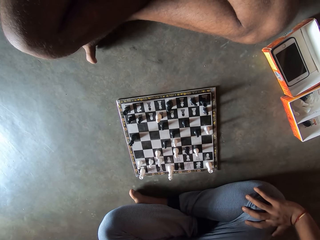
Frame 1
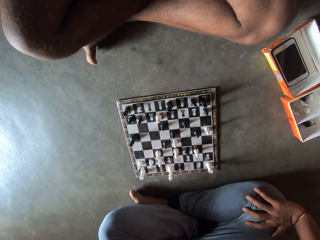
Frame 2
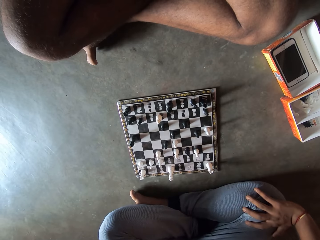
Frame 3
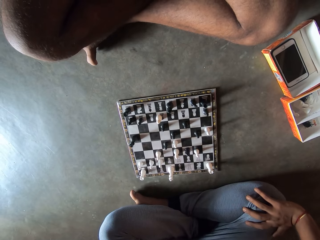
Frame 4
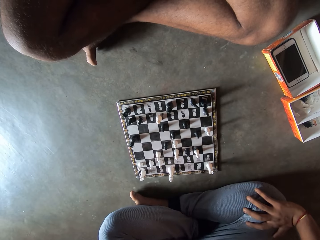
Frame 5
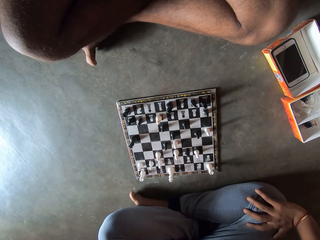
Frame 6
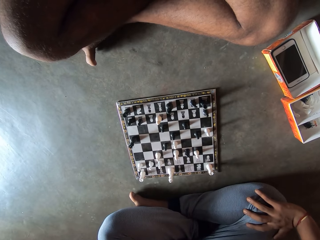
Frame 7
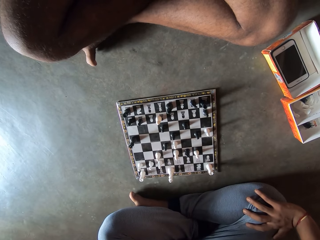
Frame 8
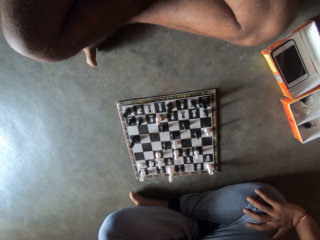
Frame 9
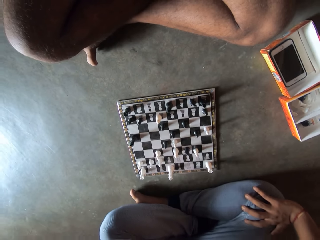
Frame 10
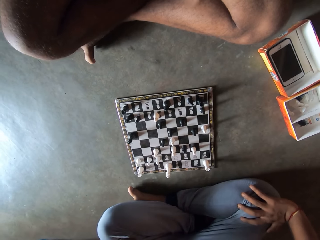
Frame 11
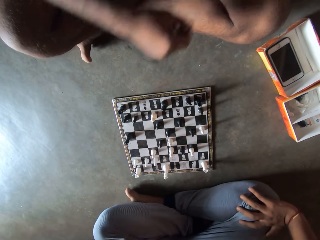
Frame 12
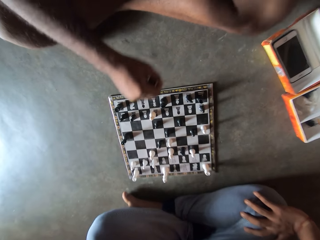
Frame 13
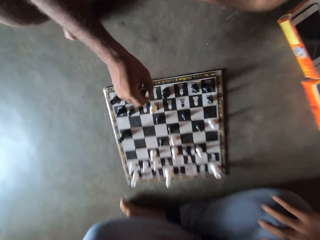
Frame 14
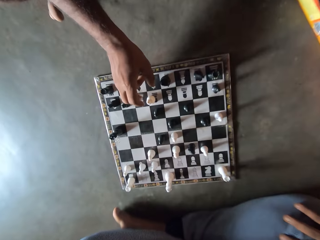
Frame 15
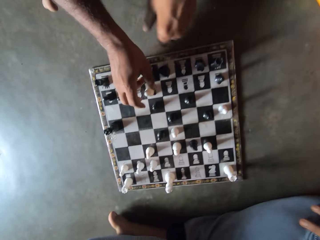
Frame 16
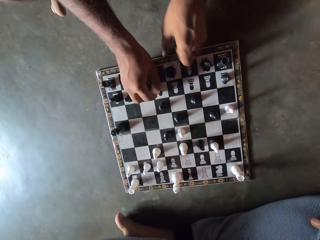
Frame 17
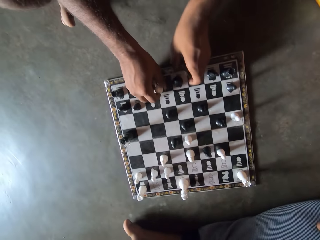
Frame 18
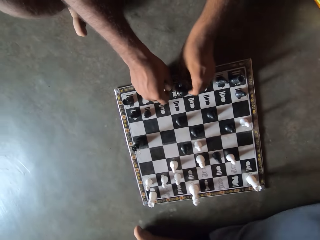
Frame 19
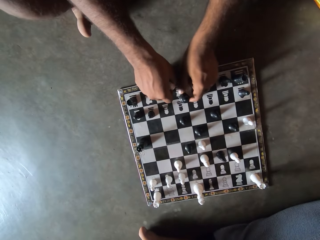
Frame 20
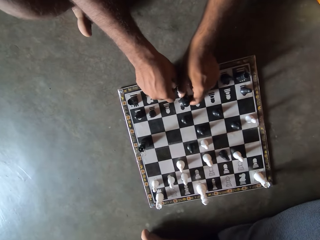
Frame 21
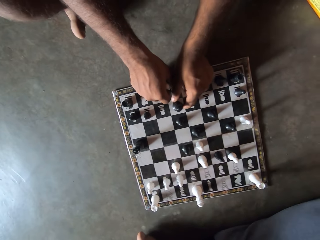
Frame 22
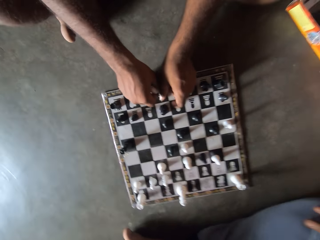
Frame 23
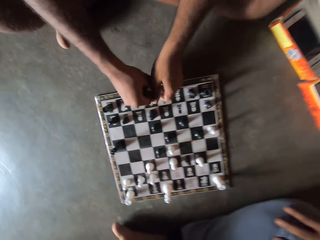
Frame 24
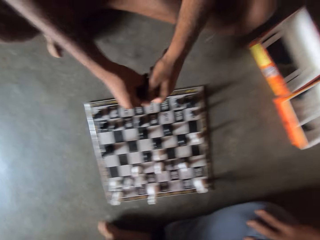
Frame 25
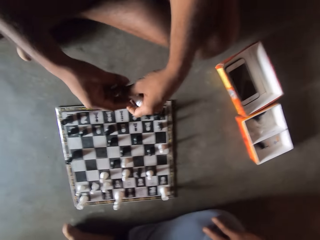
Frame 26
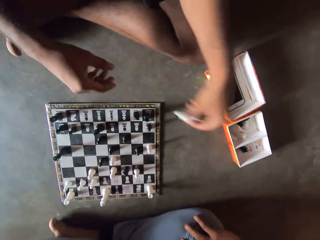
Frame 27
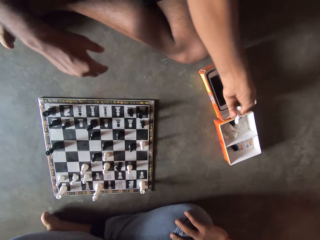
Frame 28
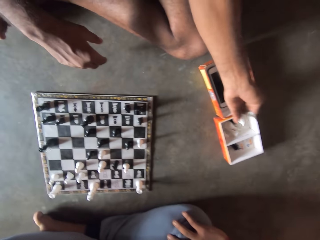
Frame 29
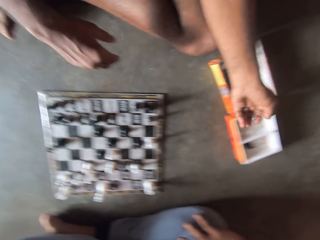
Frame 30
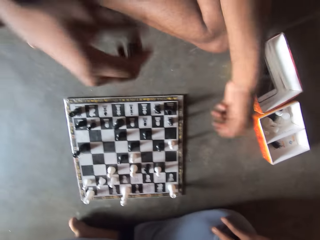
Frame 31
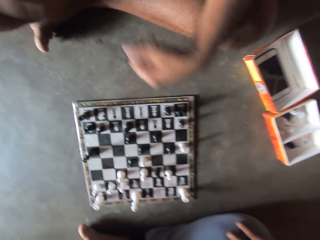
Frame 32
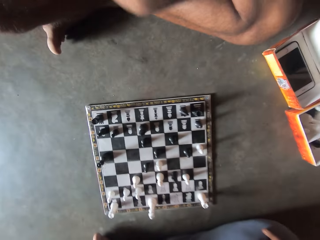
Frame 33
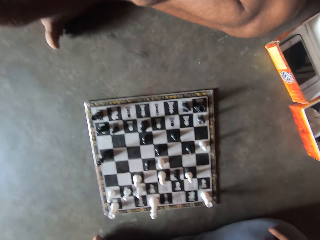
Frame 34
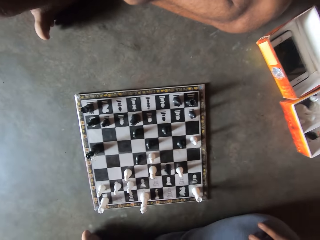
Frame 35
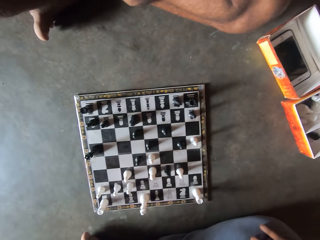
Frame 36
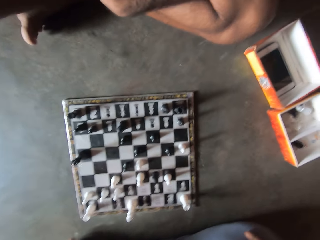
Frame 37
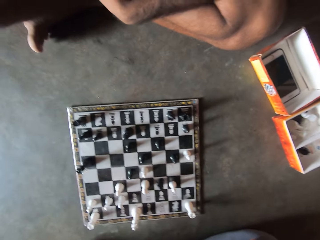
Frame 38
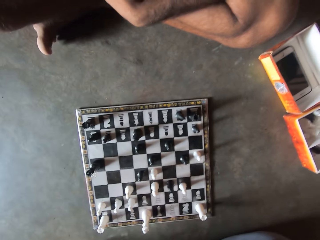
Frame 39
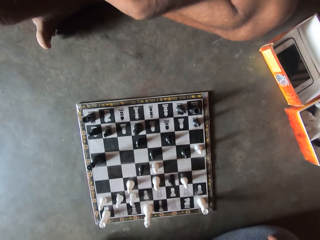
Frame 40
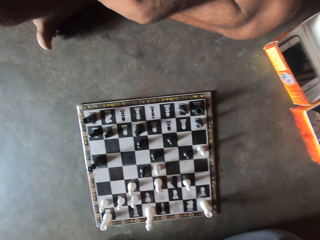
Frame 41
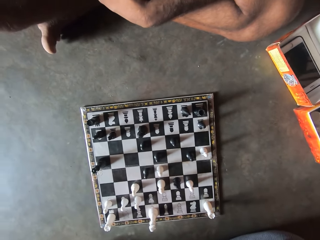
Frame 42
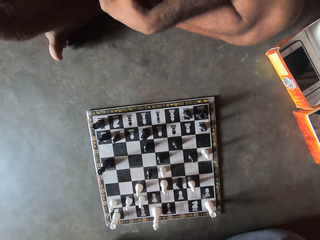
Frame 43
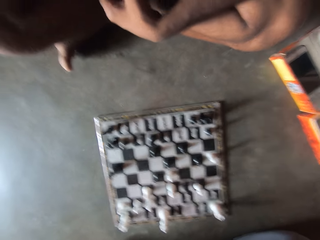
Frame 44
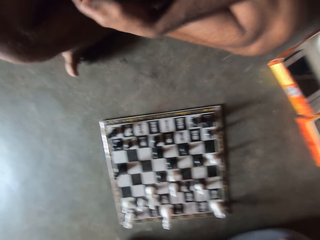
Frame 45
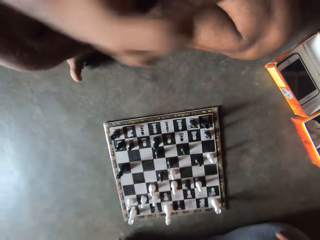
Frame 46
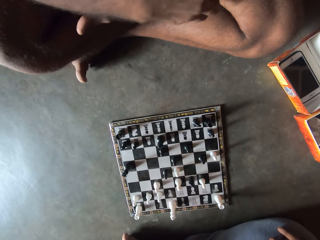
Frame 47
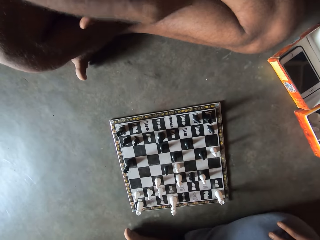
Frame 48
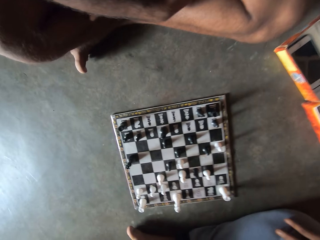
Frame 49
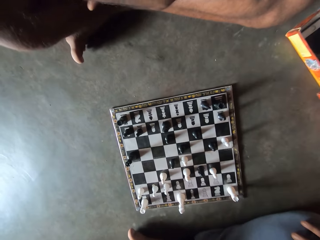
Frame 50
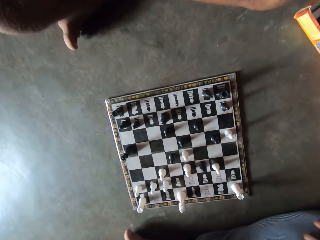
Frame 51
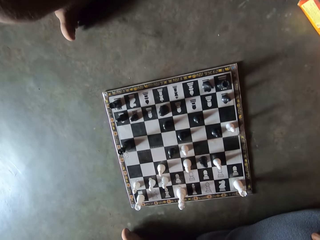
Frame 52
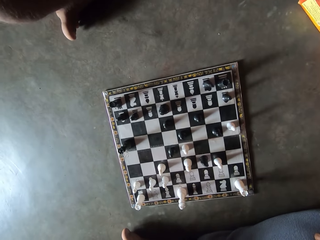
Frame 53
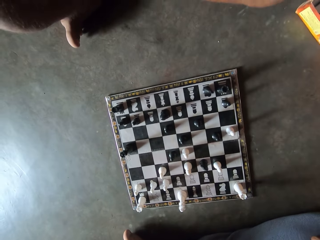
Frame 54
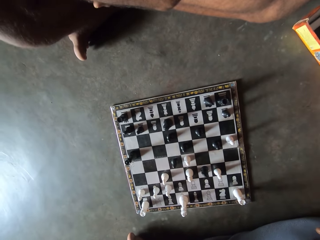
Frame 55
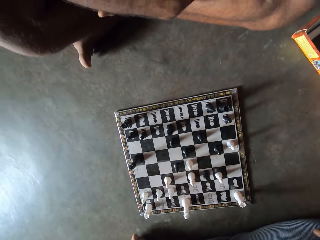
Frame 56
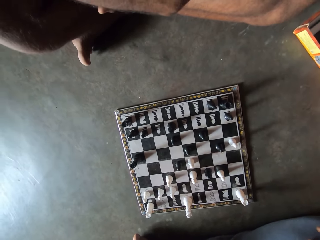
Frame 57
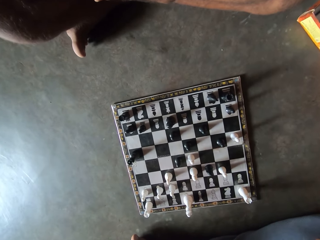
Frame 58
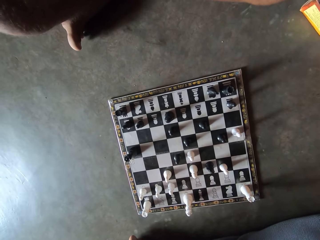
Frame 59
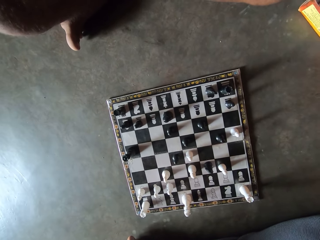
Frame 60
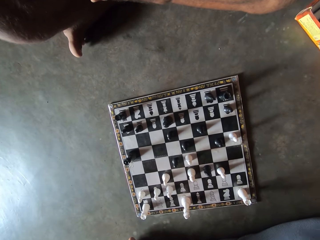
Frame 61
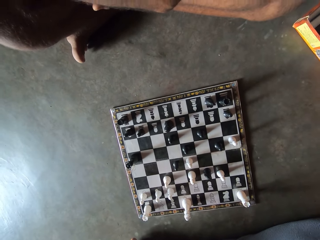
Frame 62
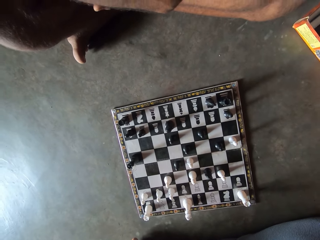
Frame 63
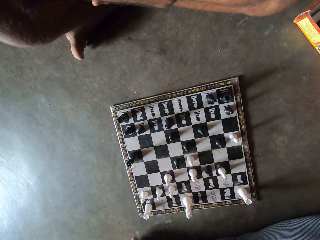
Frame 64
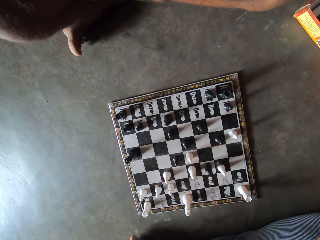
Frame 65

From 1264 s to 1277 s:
The camera wearer picks up a chess piece with his right hand. A man plays chess. The camera wearer makes a move on the chess board with his left hand. He passes the chess piece in his right hand to his left hand. He drops the chess piece in a carton on the floor with his left hand. He stares at the chess board.

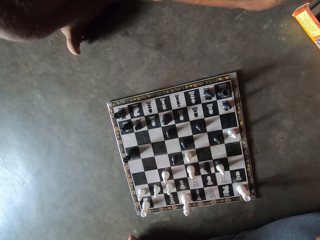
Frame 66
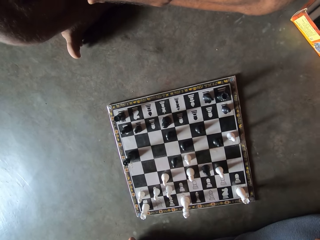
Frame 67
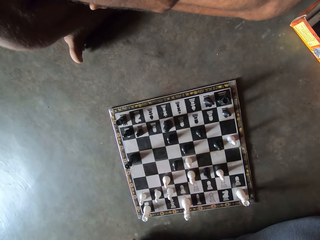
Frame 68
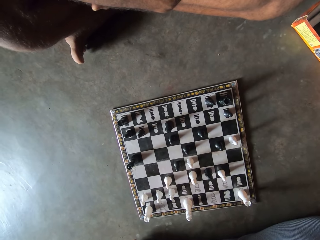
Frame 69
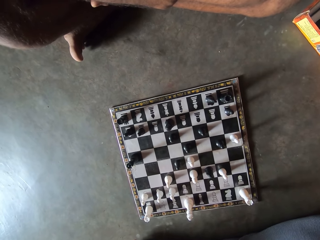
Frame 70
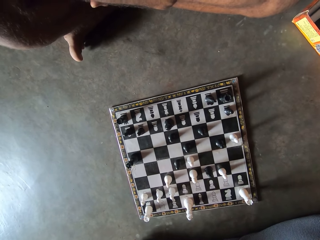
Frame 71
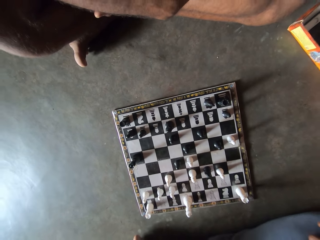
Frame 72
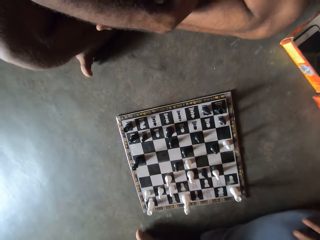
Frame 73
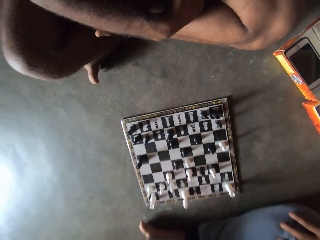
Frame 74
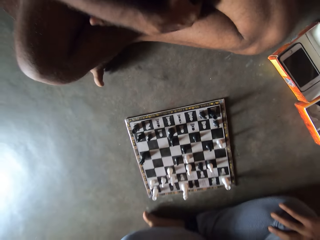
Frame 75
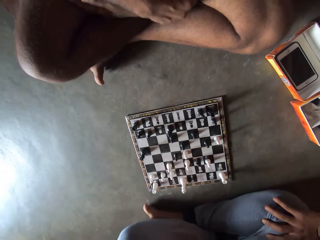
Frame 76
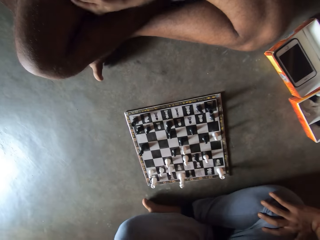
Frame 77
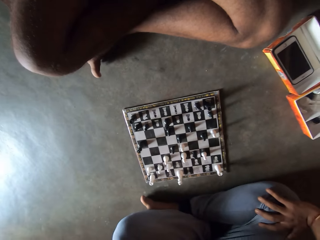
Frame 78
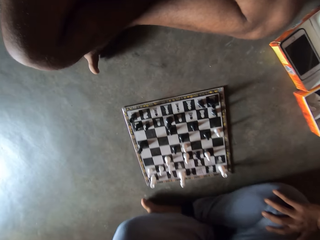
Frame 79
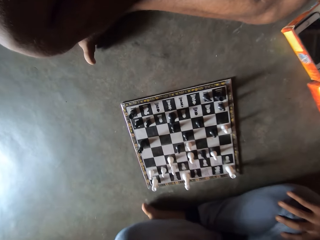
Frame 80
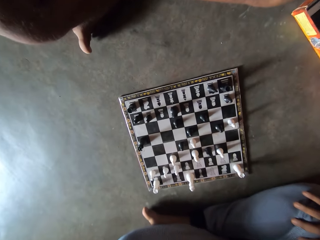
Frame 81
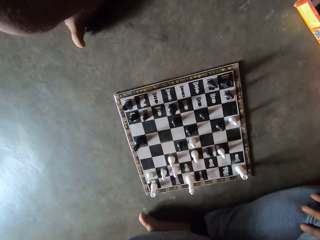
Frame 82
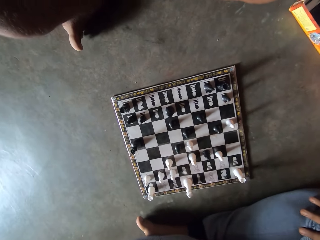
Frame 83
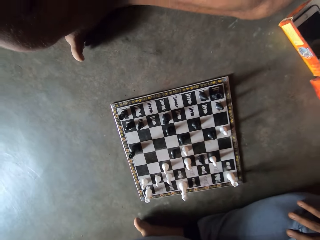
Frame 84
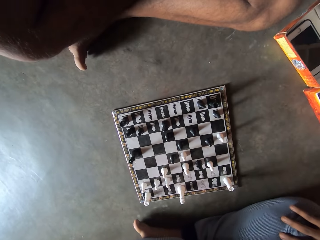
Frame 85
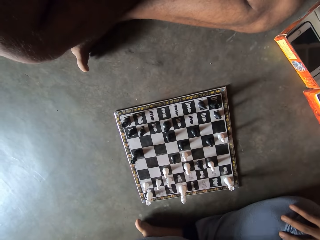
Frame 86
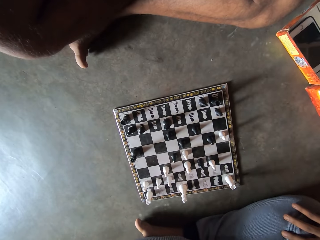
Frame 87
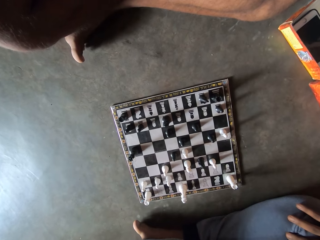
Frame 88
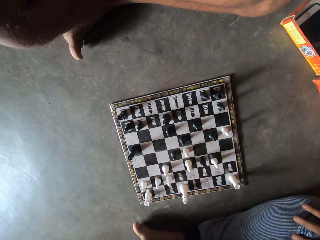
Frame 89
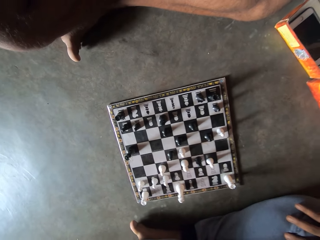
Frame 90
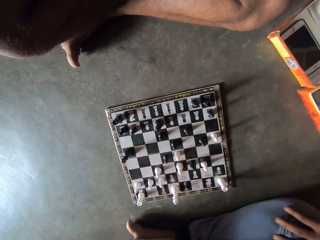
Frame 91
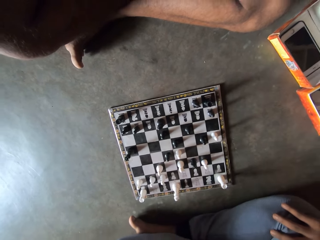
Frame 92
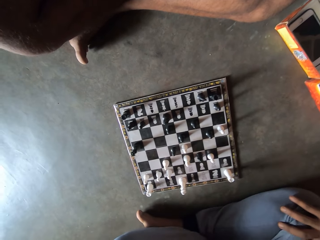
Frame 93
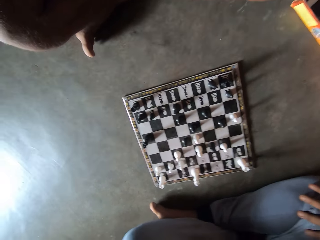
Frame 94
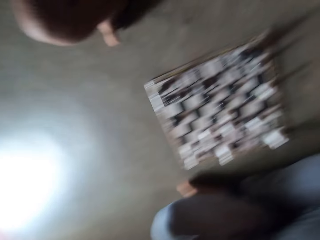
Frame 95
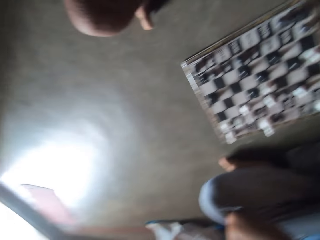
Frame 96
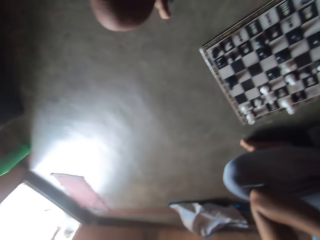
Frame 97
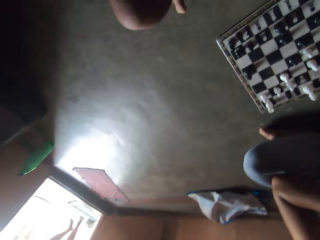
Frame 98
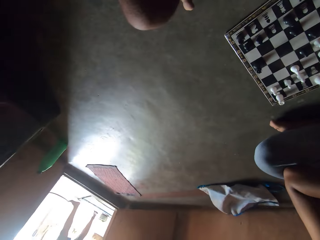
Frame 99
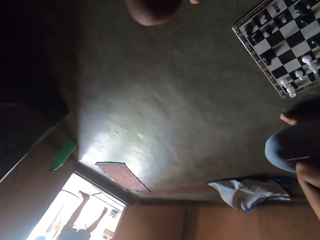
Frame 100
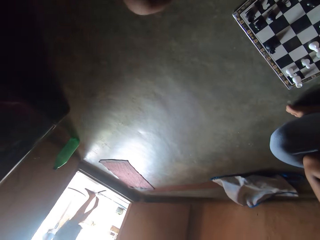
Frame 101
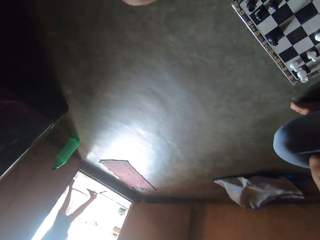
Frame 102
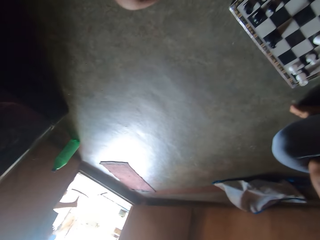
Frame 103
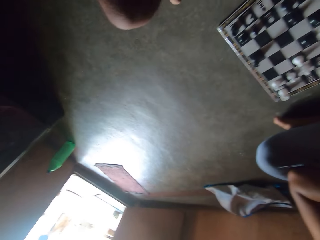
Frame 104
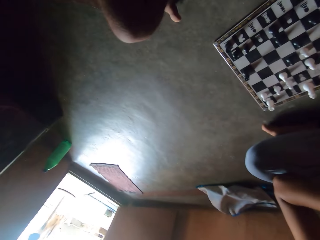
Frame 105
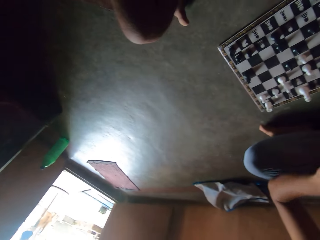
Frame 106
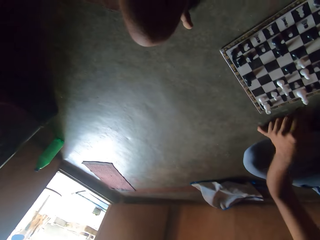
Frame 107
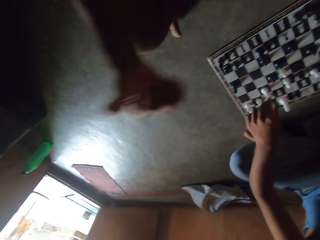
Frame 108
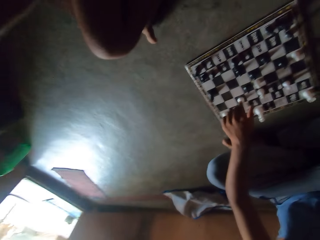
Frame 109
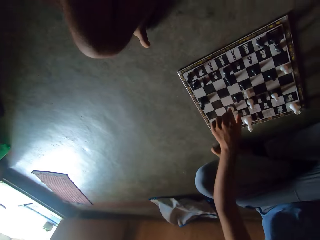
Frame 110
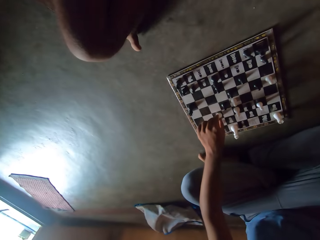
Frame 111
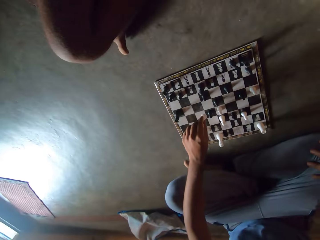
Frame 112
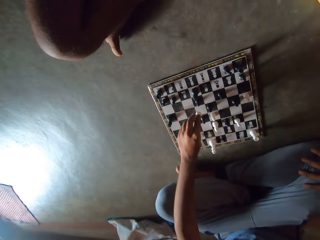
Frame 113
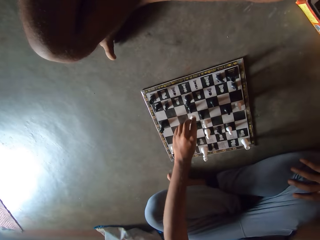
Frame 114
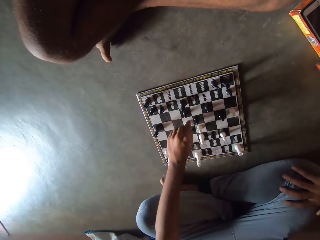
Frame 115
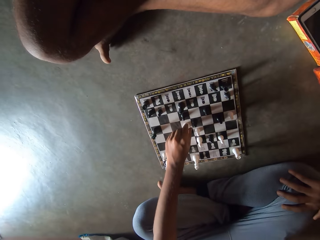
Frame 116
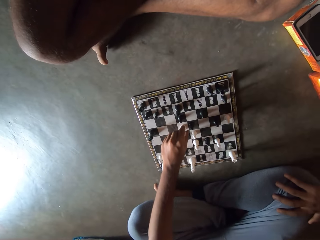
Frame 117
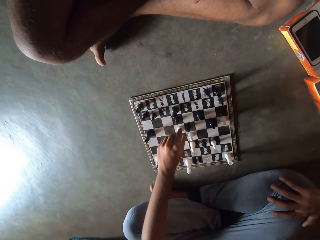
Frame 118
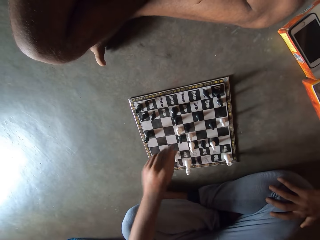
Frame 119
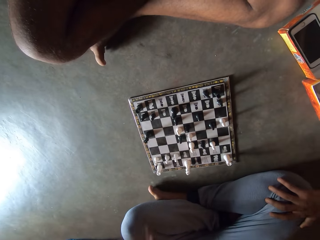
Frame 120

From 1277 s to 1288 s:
The camera wearer looks at the surroundings. A man makes a move on the chess board with his left hand.
